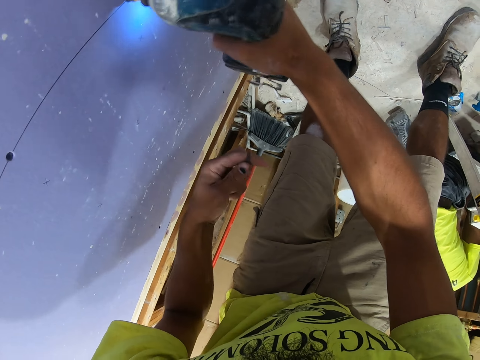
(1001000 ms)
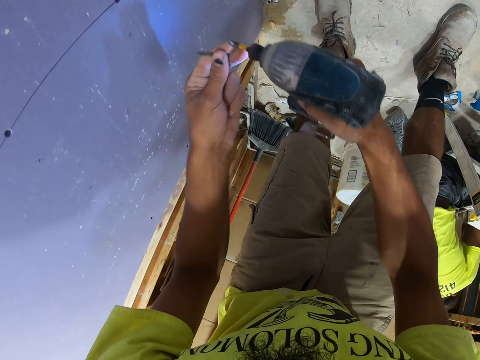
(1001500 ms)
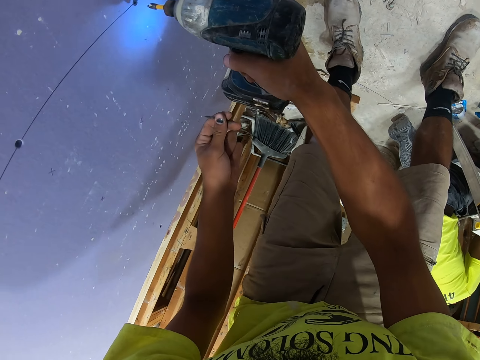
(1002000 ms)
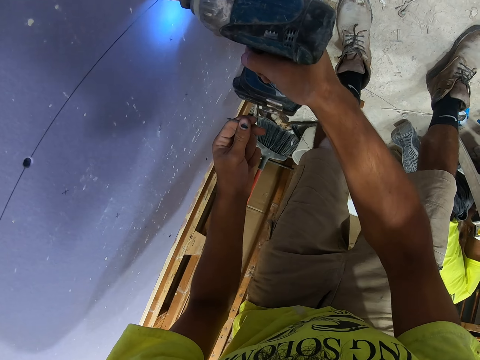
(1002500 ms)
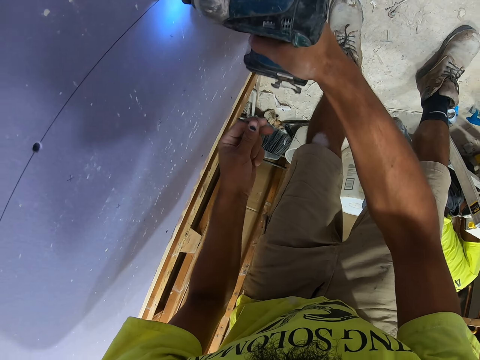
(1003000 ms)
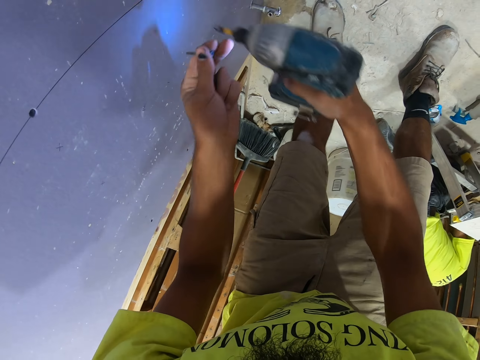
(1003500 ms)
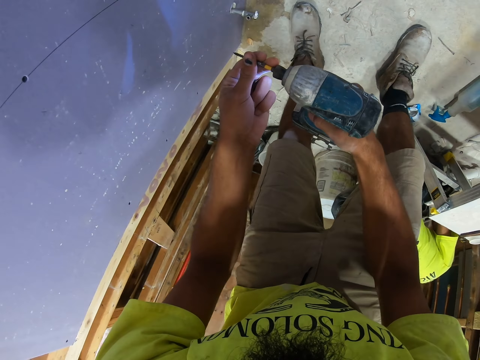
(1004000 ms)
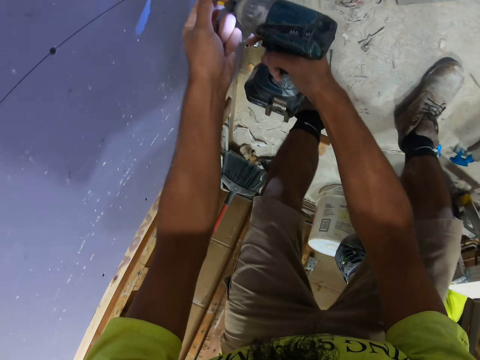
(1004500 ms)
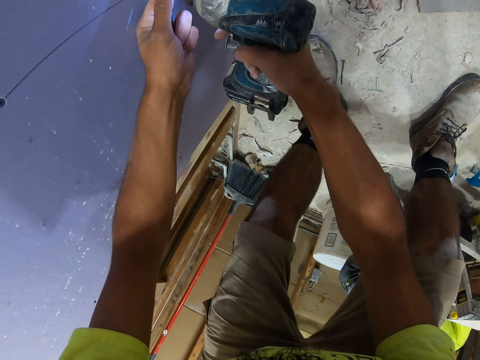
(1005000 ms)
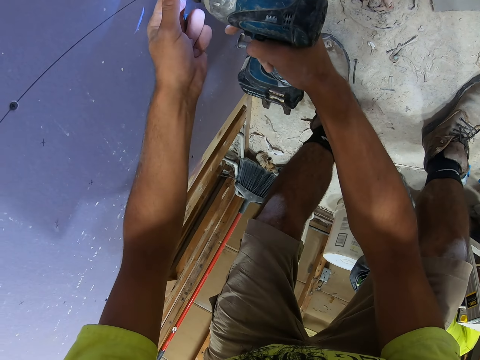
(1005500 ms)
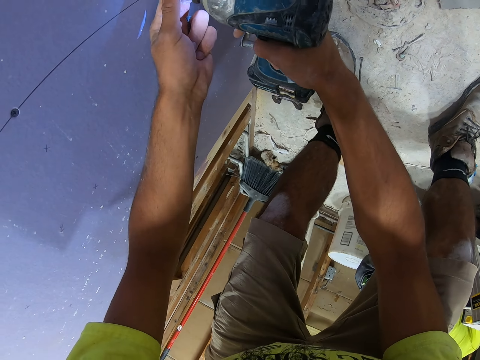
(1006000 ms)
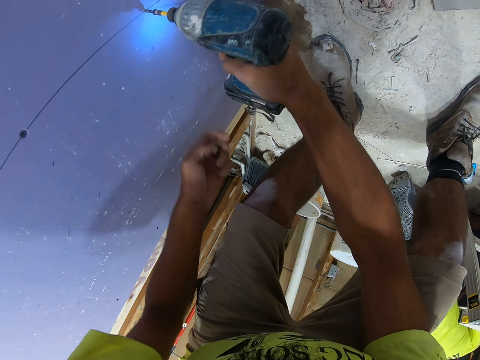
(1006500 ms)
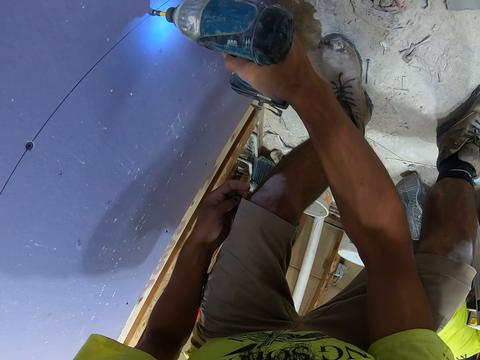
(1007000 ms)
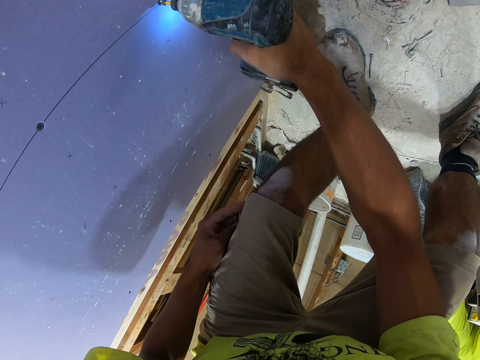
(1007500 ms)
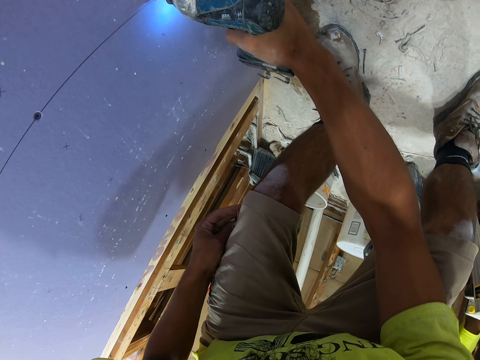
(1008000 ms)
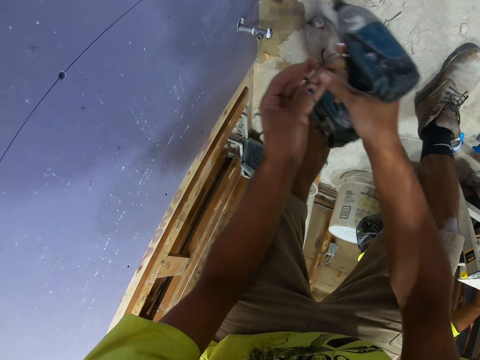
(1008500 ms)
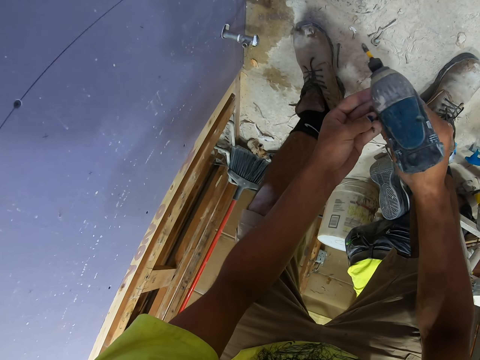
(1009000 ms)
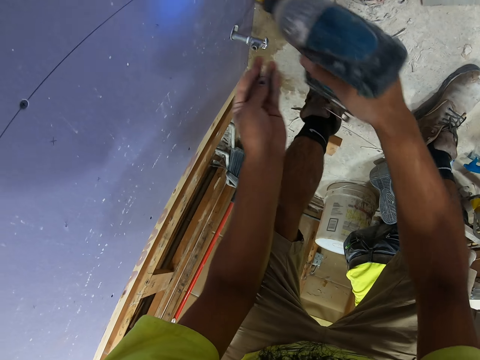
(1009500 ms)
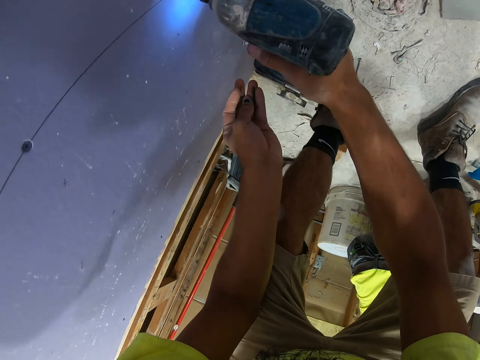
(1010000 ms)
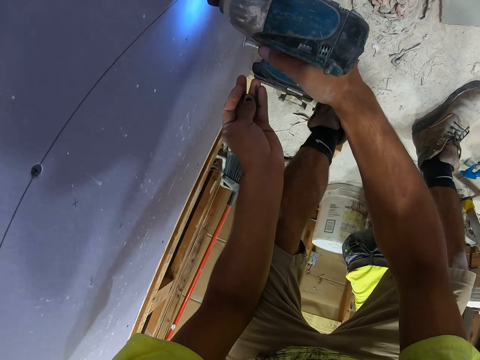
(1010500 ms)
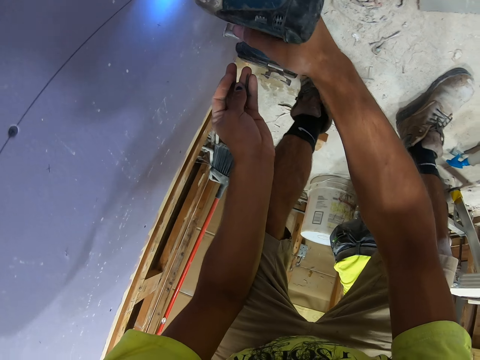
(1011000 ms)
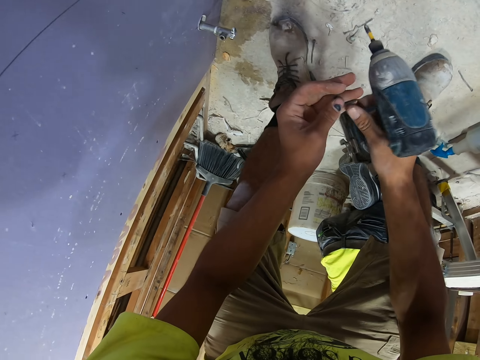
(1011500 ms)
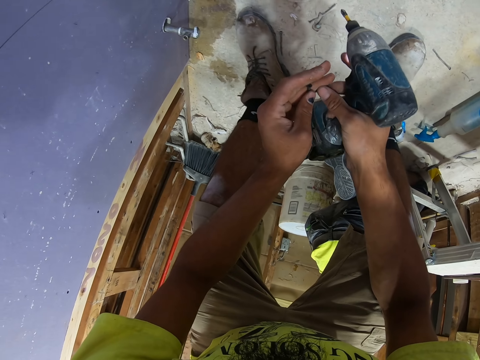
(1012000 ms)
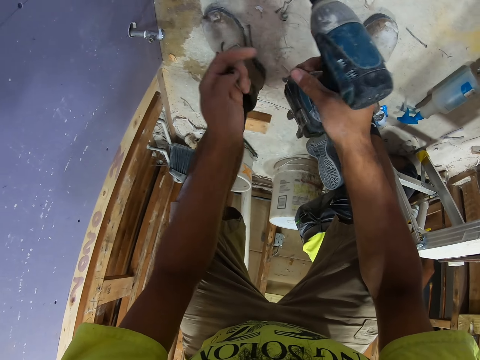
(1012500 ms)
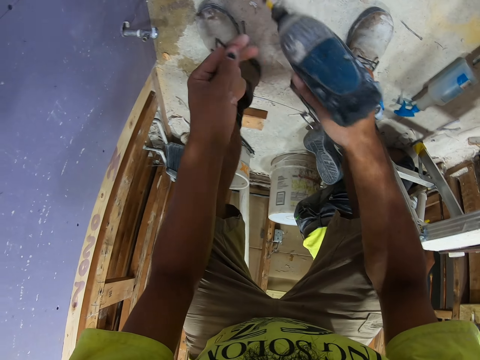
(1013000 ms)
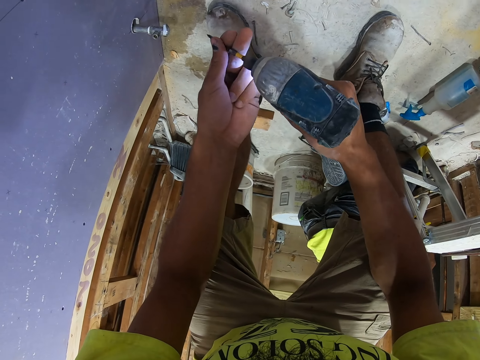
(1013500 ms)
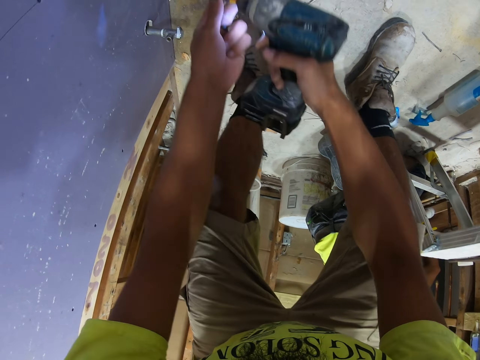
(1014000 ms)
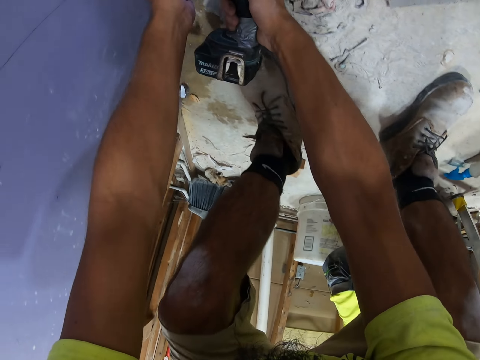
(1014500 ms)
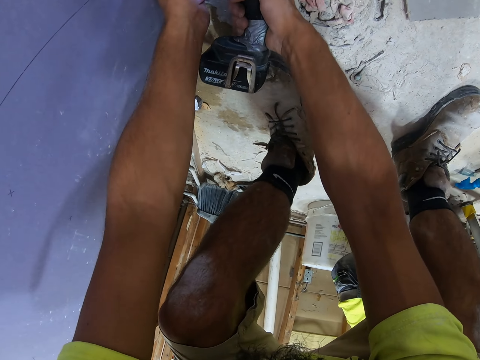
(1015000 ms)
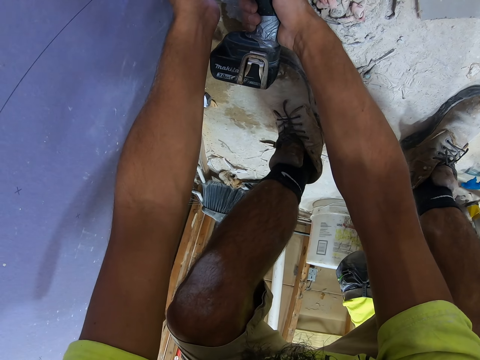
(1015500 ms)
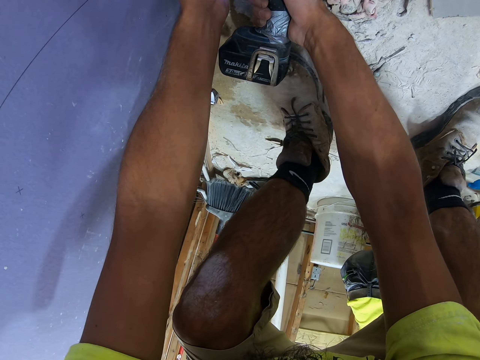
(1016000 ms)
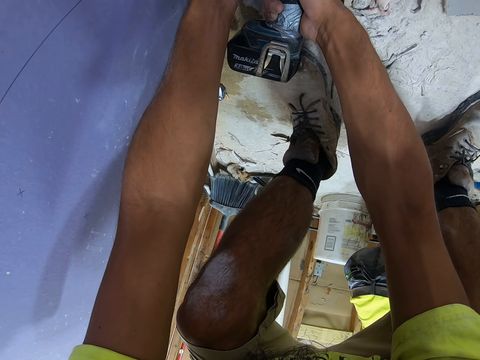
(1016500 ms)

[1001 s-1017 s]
The camera wearer swings the left hand. They screw the screw on the wood using a drill. They swing the right hand. They swing the right hand again. They put the nail on the drill. They swing the right hand. They screw the screw on the wood using the drill. They swing the right hand. They touch the nail with the right hand. They swing the right hand. They screw the screw on the wood using the drill. They swing the right hand. They move the nail to the right hand. They move the nail to the left hand. They put the nail on the drill. They swing the right hand. They screw the screw on the wood using the drill.

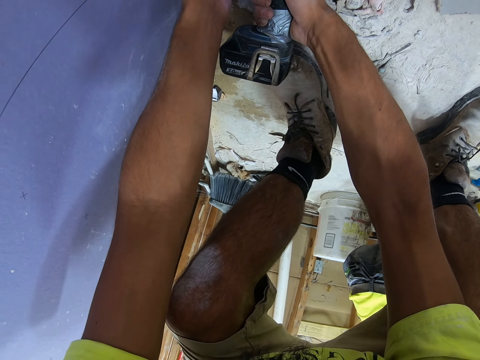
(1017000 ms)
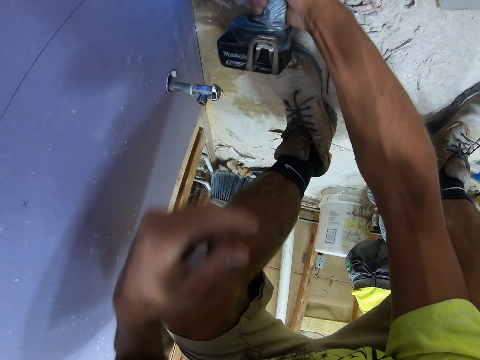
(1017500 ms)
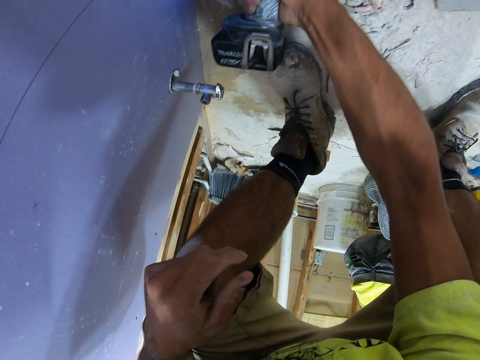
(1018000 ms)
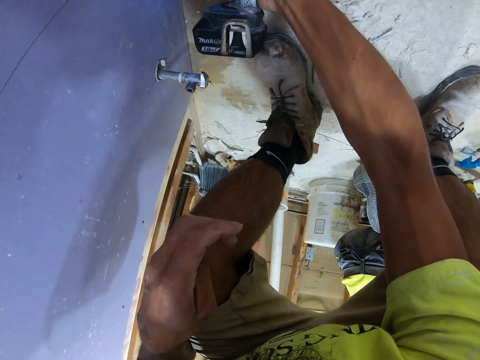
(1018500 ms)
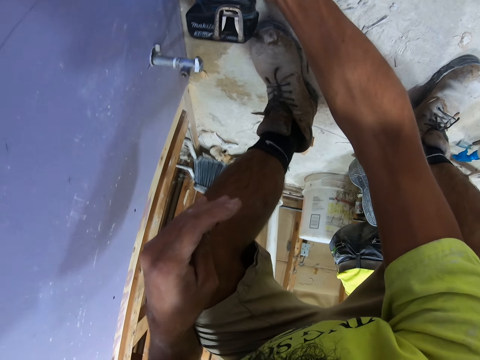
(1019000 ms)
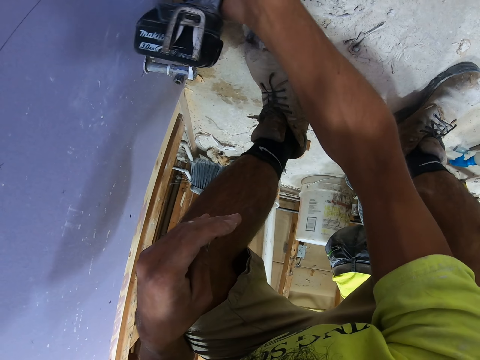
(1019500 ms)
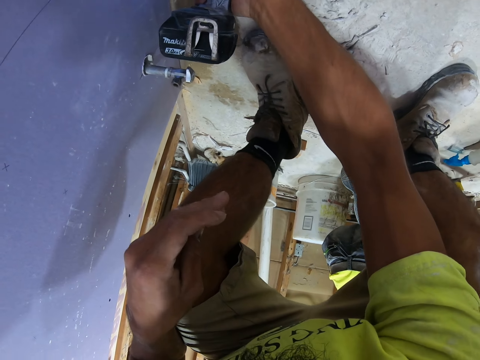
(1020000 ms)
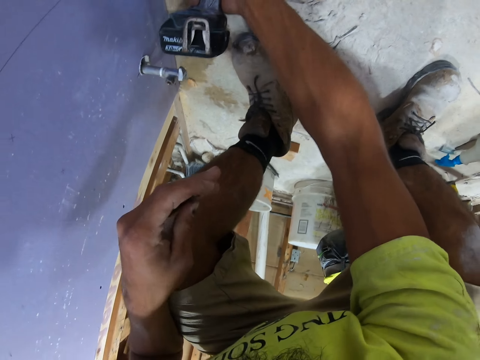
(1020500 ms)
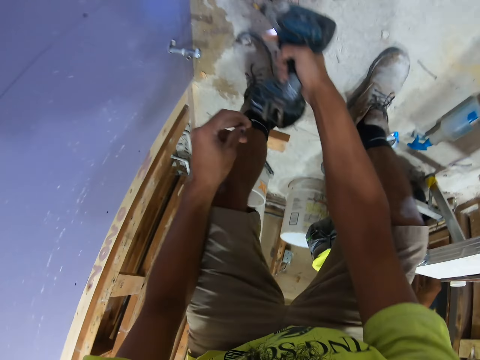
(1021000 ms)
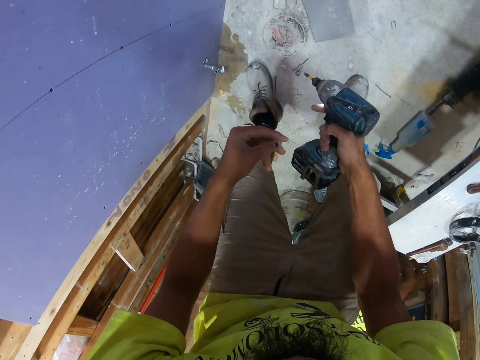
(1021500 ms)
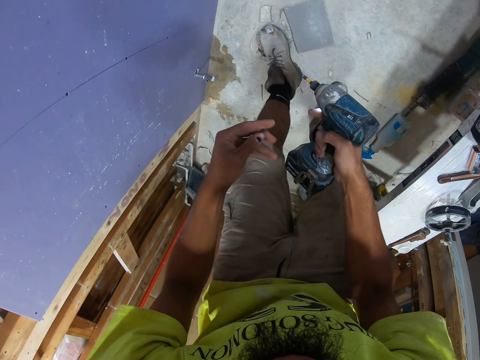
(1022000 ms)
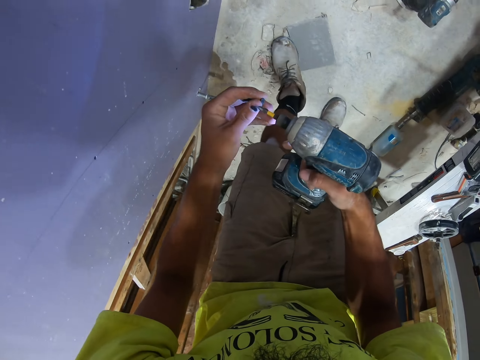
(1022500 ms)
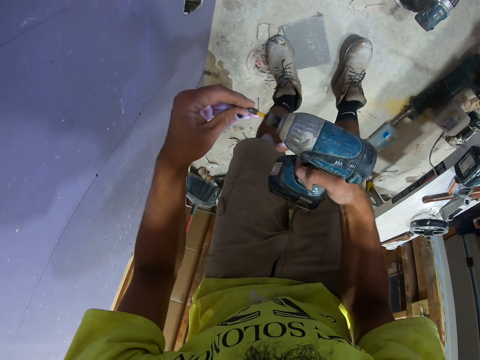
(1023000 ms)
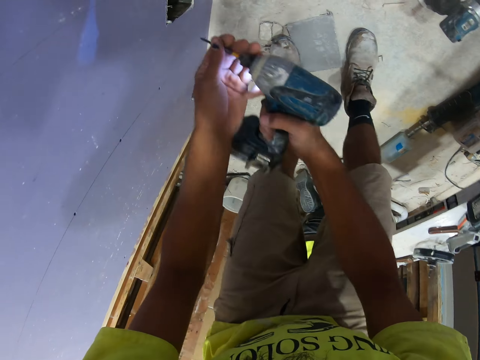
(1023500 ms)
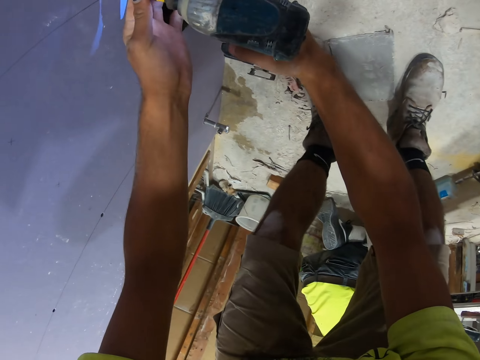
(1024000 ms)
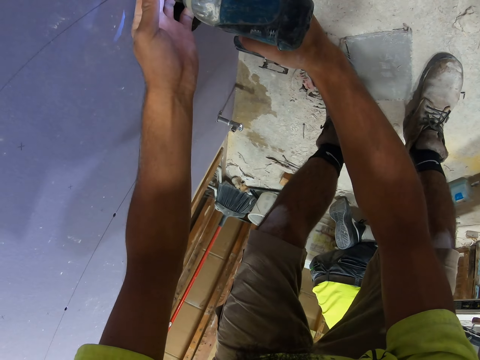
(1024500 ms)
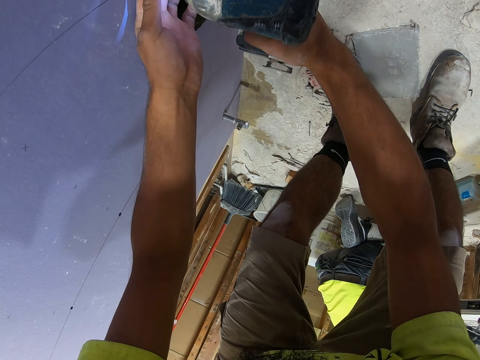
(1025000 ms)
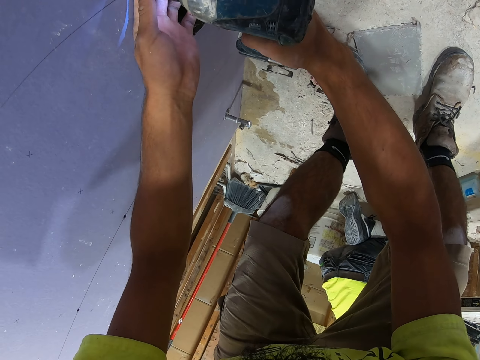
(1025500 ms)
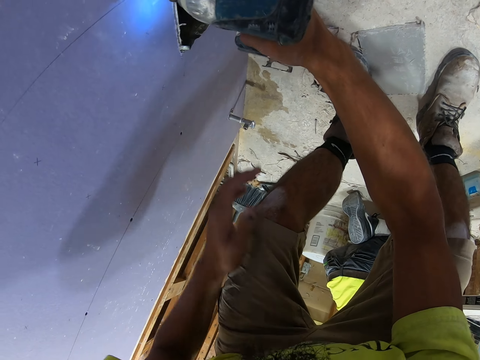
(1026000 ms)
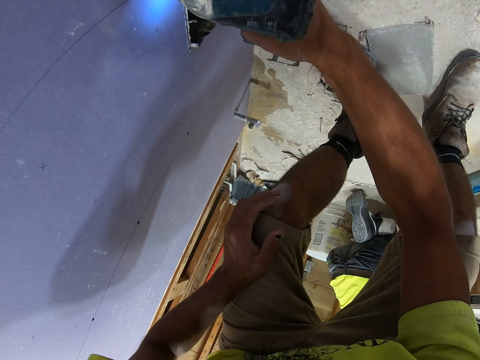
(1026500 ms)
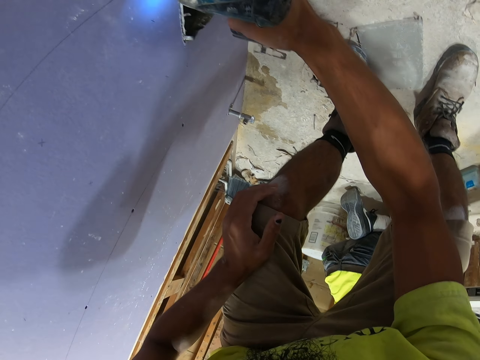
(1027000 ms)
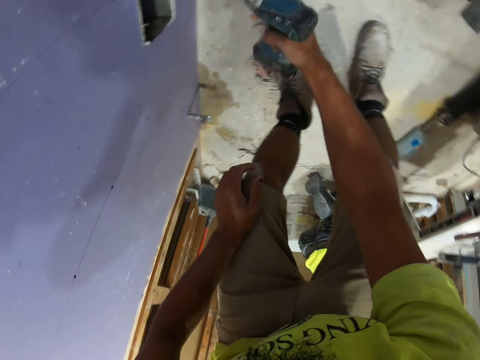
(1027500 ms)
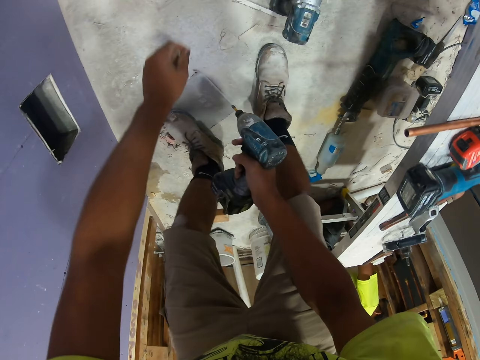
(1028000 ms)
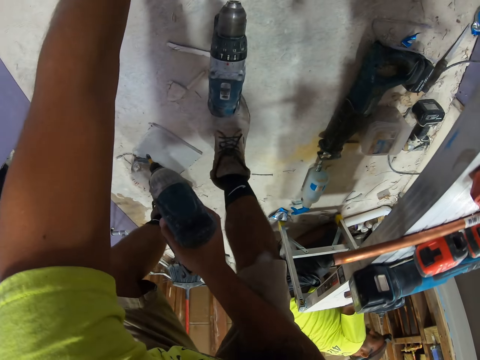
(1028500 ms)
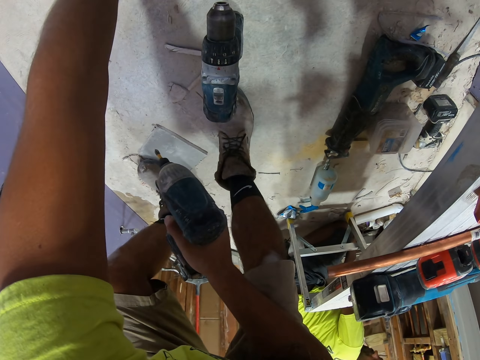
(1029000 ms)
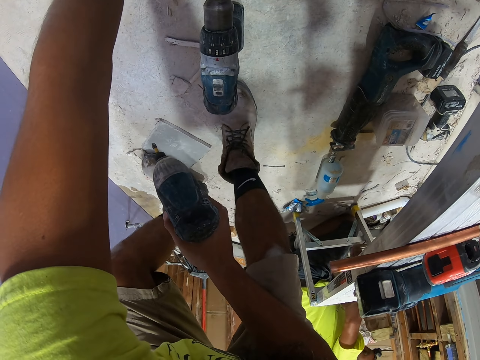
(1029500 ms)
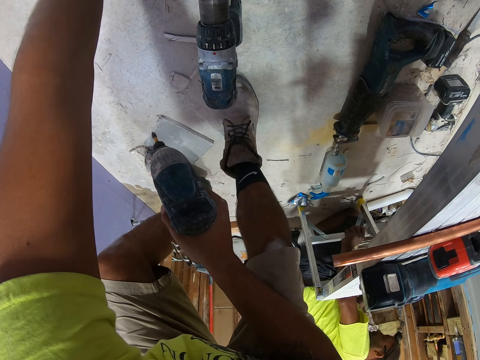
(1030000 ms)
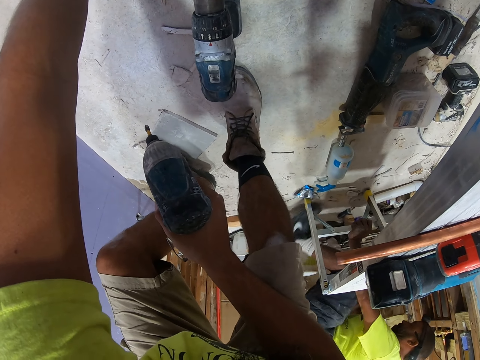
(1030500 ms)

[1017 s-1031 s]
The camera wearer swings the left hand. They lean the left hand on the knee. They screw the screw on the wood using a drill. They swing the right hand. They put the nail on the drill. They swing the right hand. They screw the screw on the wood using the drill. They swing the right hand. They swing the left hand. They pick the nail with the left hand.
